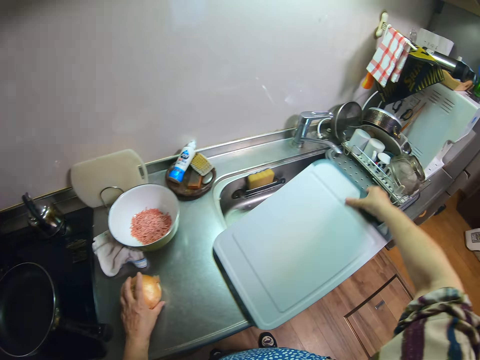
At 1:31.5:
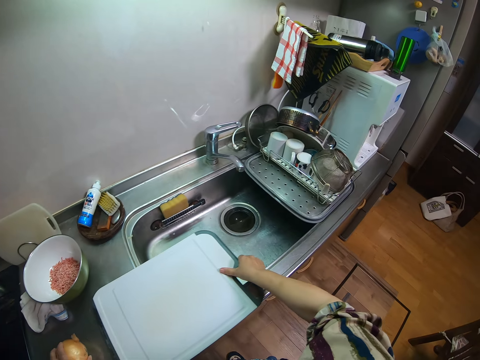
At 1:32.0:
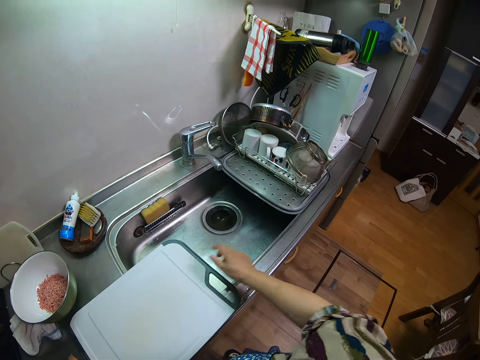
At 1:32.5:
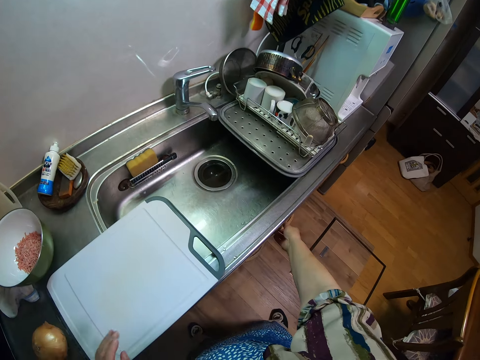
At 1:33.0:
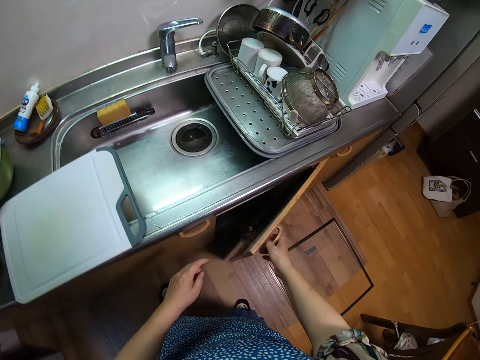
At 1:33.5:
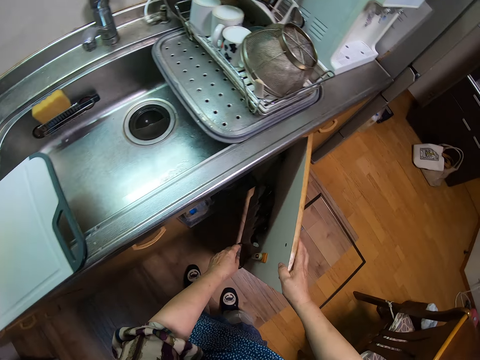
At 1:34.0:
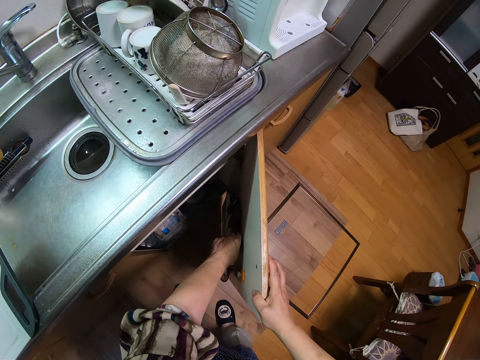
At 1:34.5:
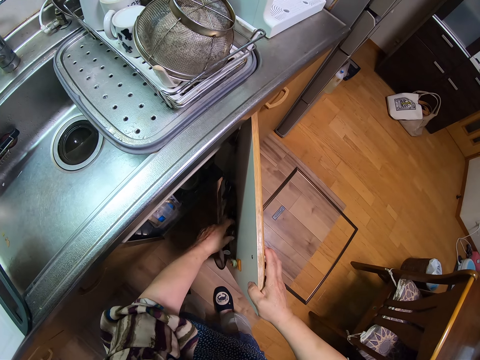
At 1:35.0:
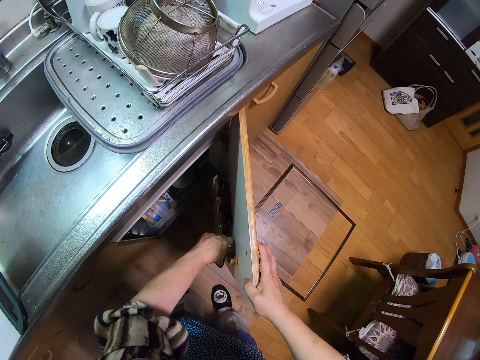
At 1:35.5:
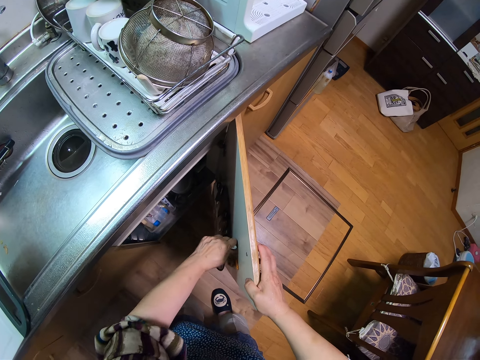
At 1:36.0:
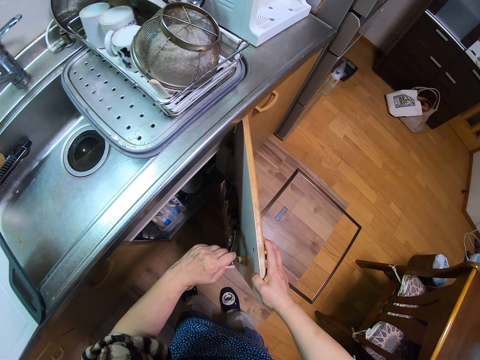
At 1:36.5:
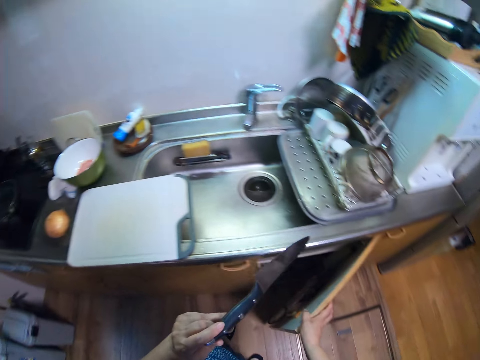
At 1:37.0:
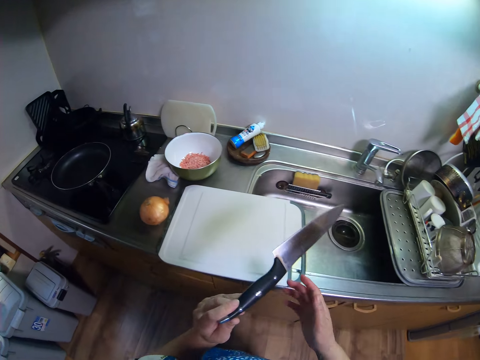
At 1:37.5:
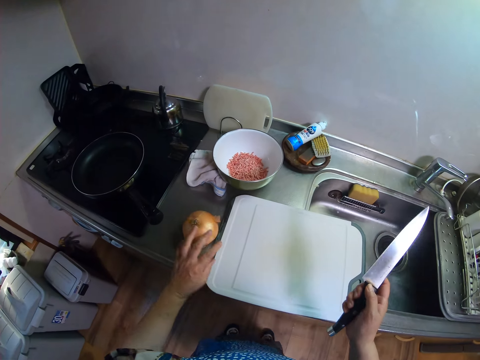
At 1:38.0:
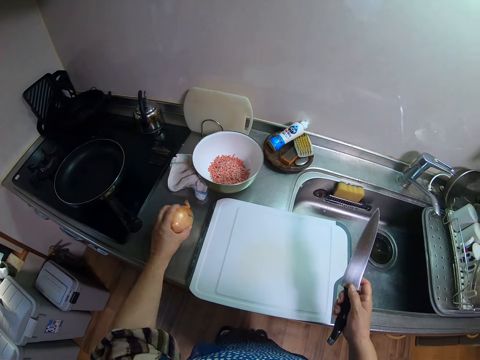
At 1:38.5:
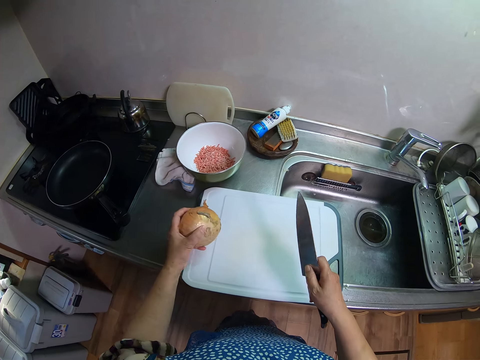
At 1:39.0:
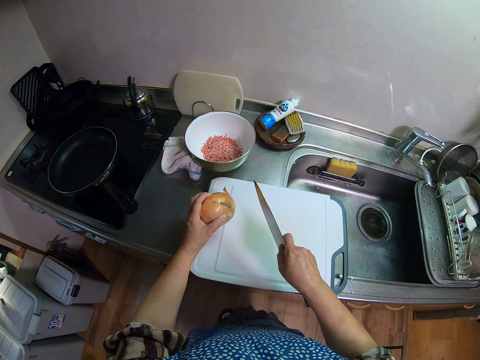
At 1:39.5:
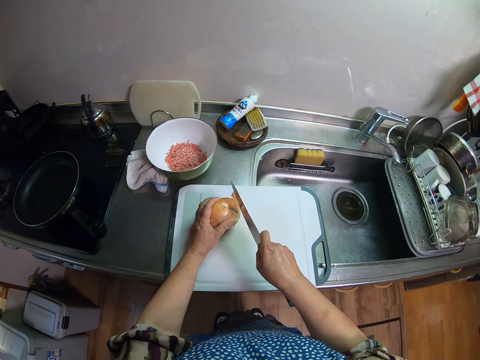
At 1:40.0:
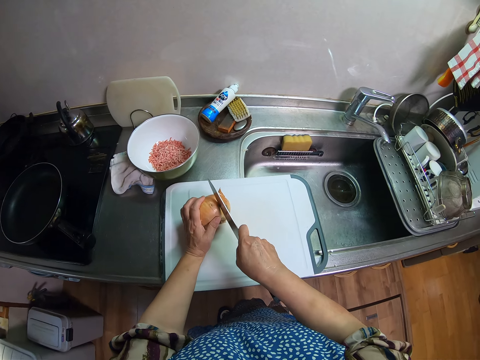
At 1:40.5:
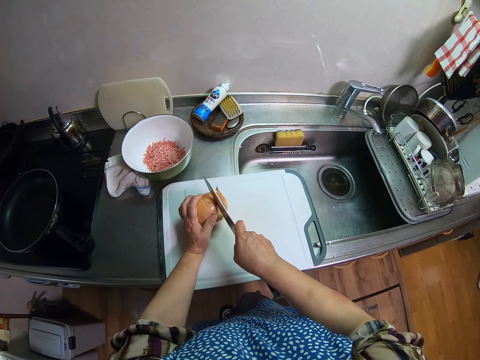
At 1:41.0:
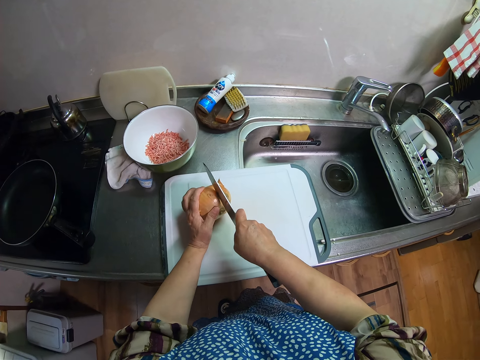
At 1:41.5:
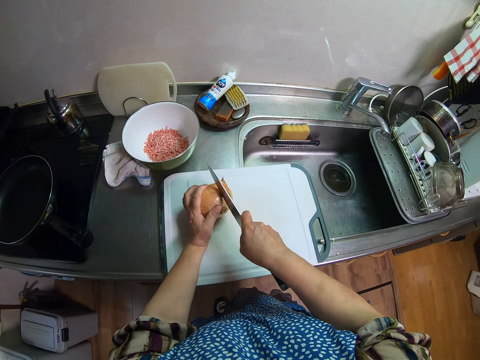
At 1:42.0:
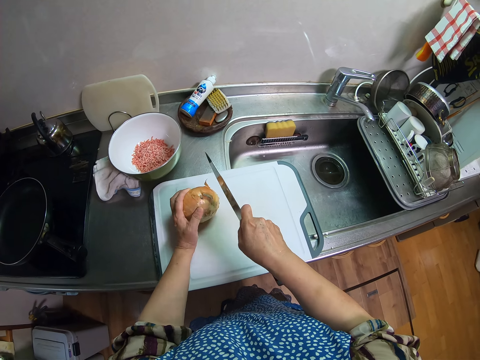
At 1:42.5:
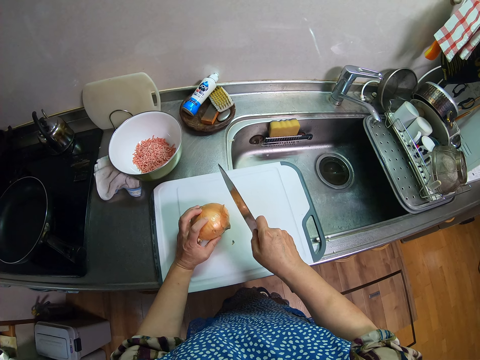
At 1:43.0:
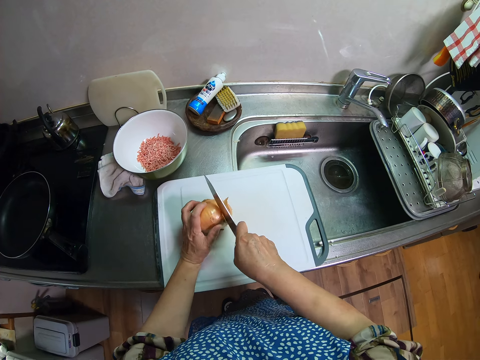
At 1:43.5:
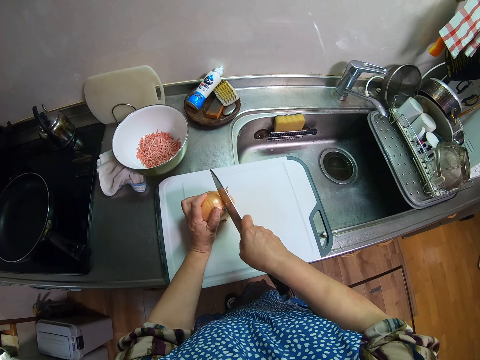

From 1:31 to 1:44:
The camera wearer places the cutting board on the sink slab. They open the cabinet beneath the sink. They take a knife from the side shelf of the cabinet. They close the cabinet. They pick up the onion from the sink slab. They place the onion on the cutting board. They cut the onion into two pieces with the knife.

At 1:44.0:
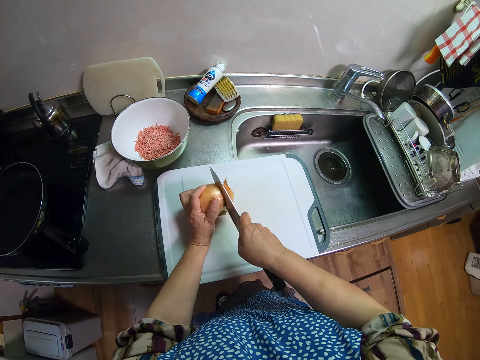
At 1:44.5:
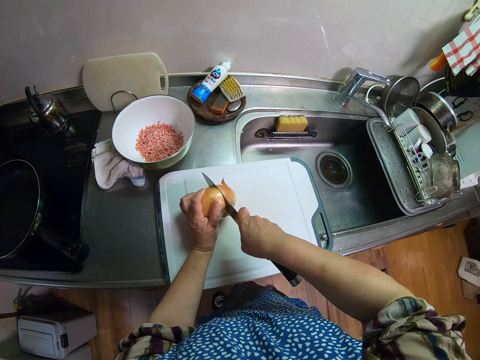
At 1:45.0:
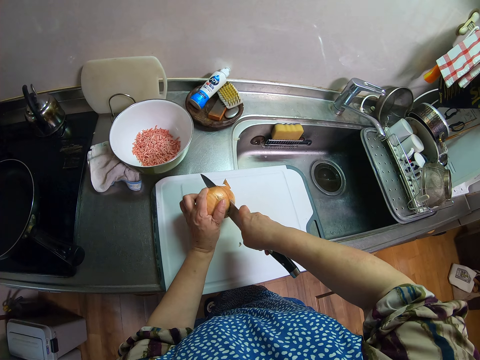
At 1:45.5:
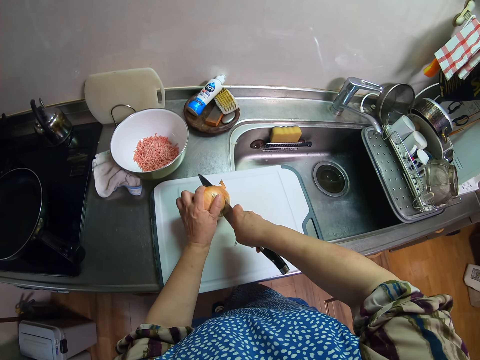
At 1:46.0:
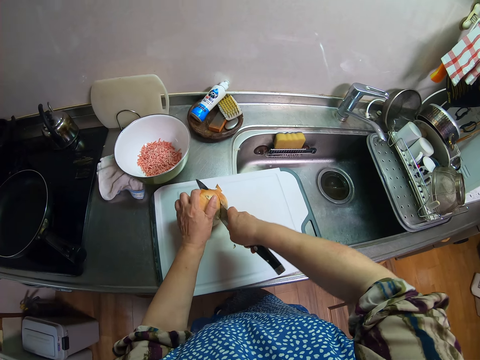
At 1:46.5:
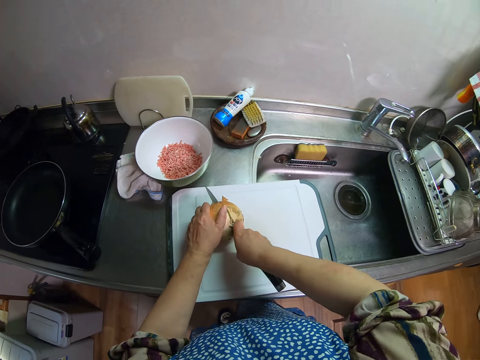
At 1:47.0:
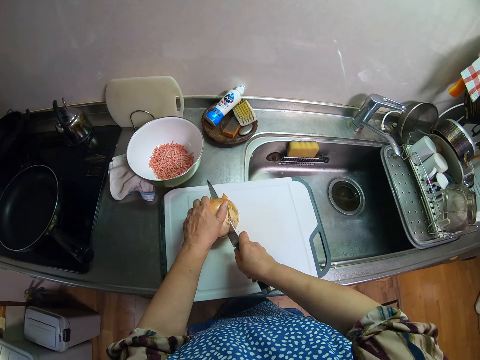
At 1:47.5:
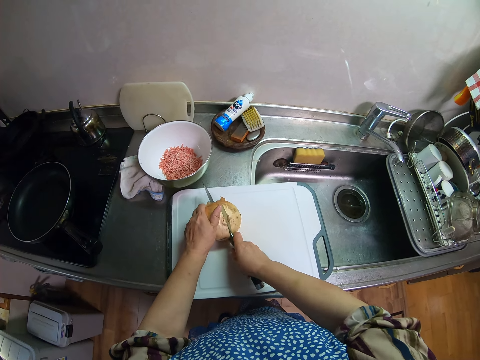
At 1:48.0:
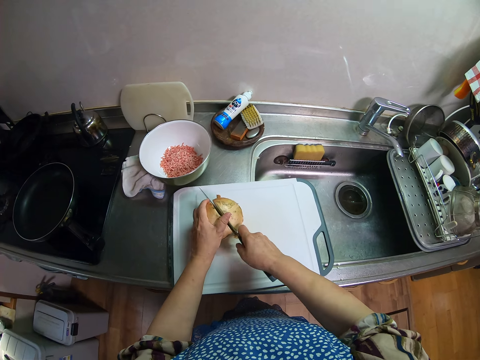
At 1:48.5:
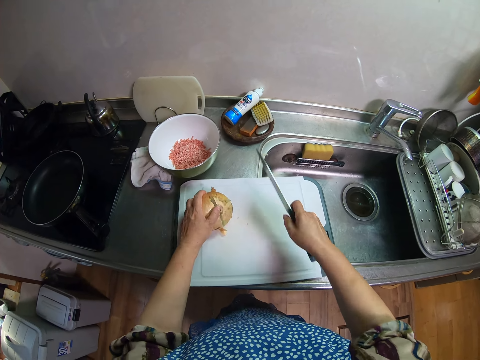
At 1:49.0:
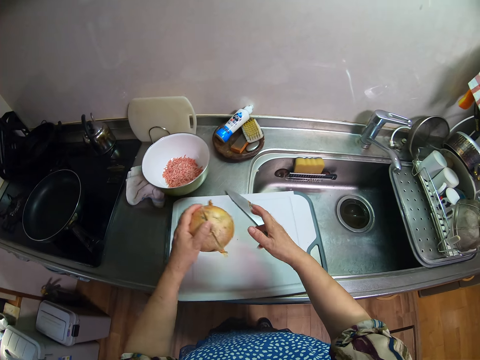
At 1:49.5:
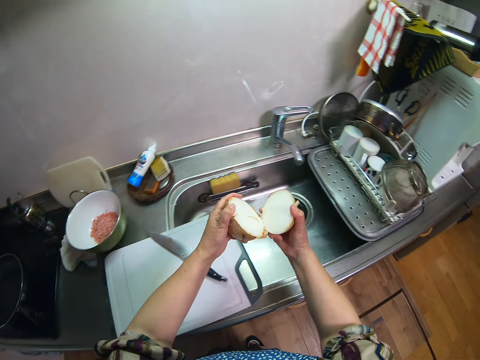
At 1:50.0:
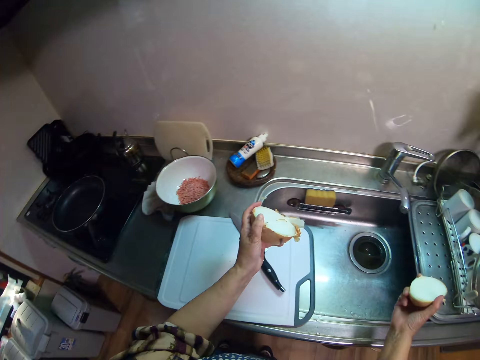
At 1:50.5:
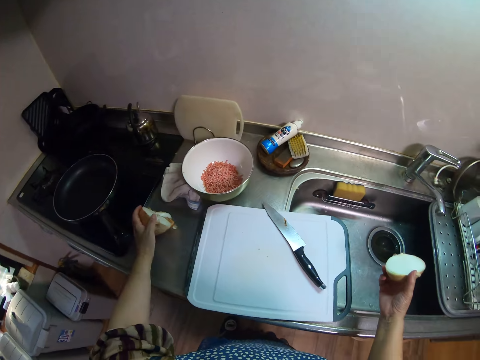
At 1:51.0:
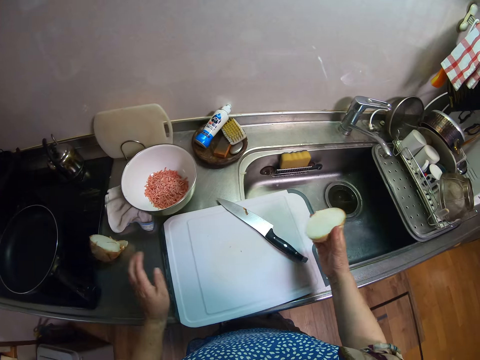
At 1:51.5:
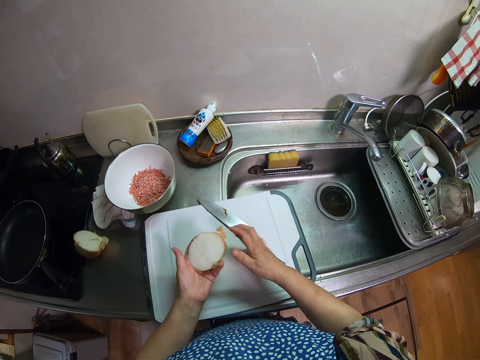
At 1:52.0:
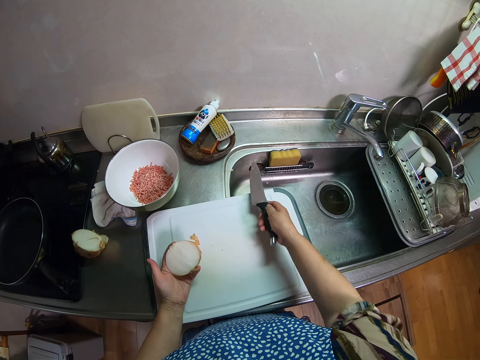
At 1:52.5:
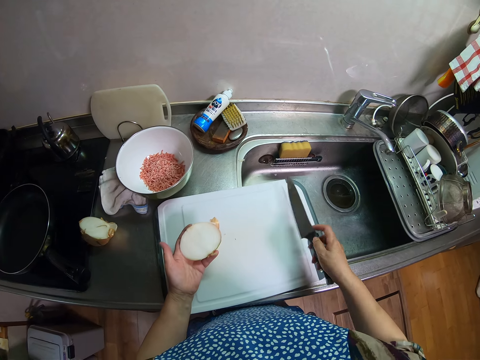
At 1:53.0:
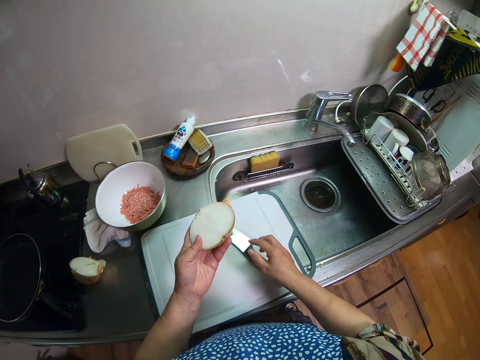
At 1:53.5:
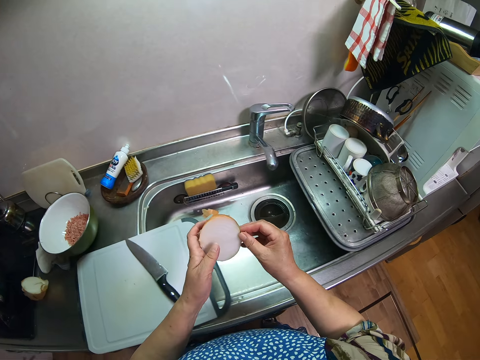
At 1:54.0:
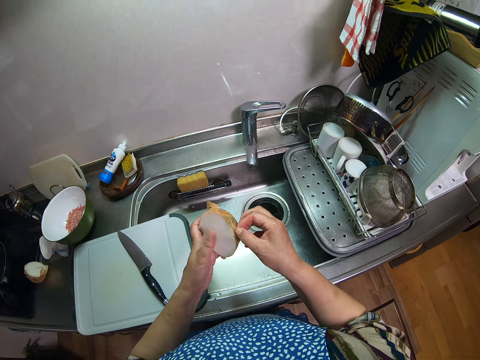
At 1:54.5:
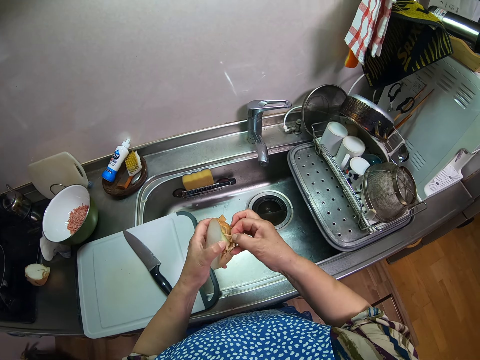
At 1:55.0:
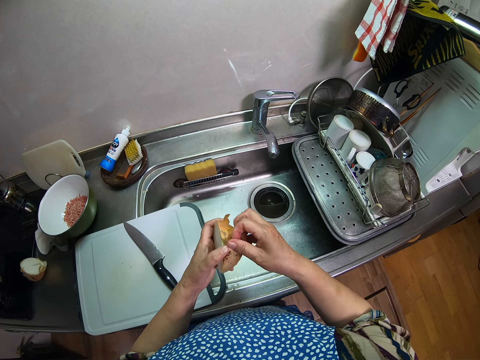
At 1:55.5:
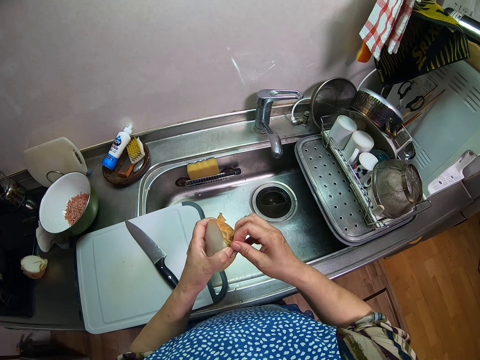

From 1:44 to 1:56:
The camera wearer picks up the onion from the cutting board. She drops the knife on the cutting board. She separates the onion with her hands. She places the first half of the onion on the sink slab. She switches the second half from her right hand to her left hand. She picks up the knife from the cutting board. She scrapes the knife on the cutting board. She drops the knife on the cutting board. She peels the second half of the onion.

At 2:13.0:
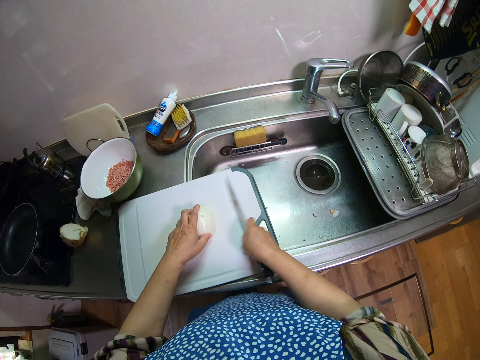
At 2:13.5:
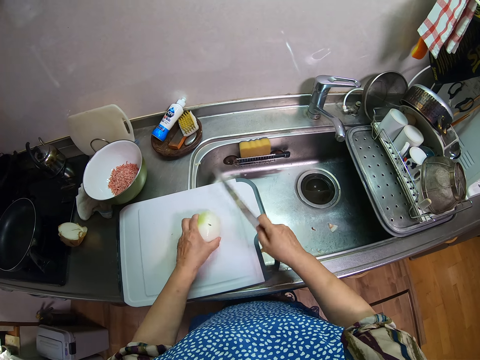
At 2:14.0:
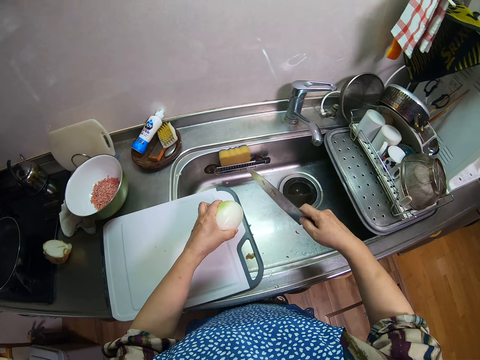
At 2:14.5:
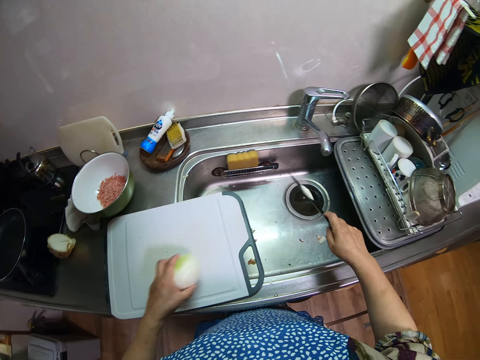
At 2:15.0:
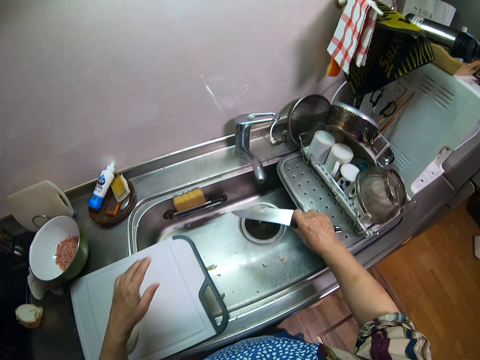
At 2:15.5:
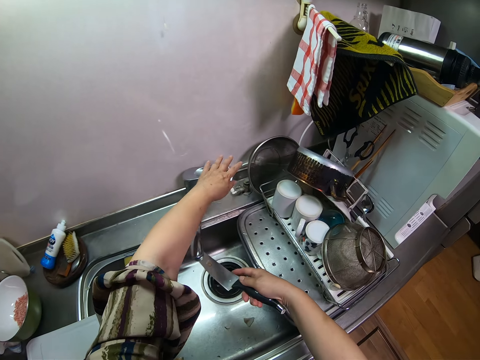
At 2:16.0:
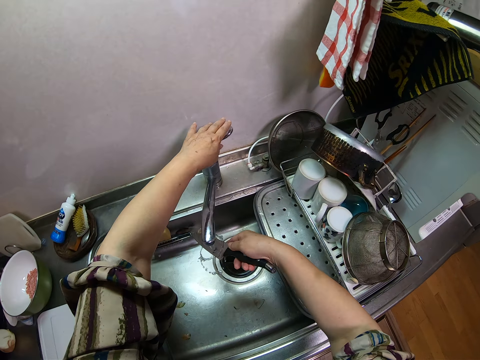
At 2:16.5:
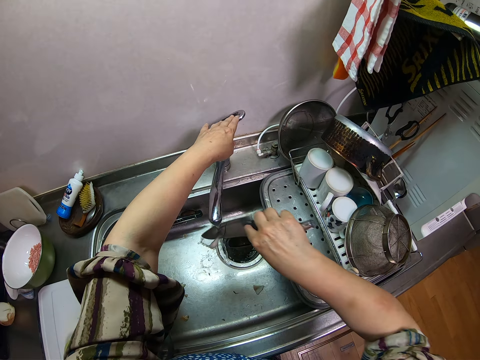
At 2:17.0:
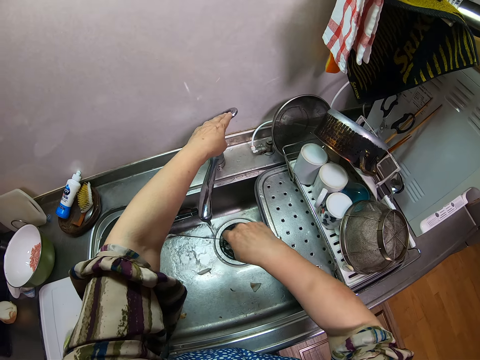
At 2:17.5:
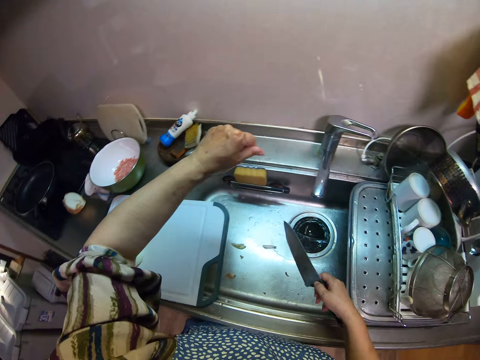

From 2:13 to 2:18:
The camera wearer picks up the onion from the cutting board. They dust off peels on the onion with the knife. They place the onion on the cutting board. They turn on the tap. They rinse the knife. They turn off the tap.
